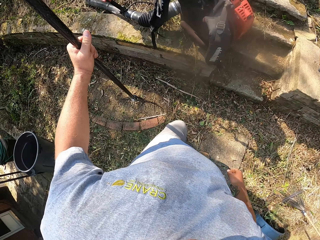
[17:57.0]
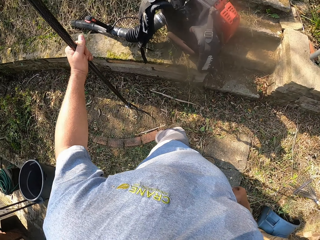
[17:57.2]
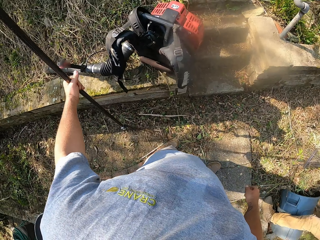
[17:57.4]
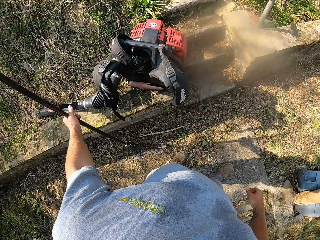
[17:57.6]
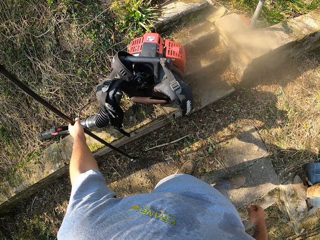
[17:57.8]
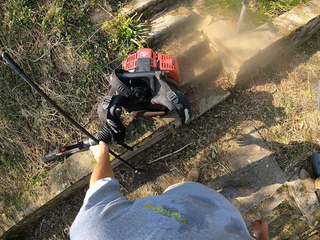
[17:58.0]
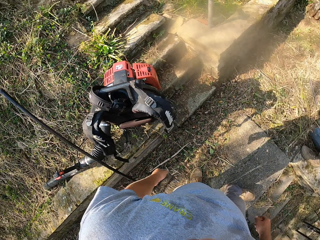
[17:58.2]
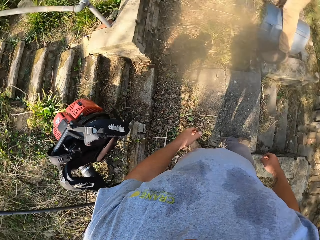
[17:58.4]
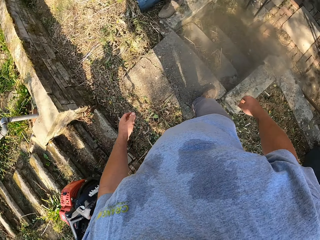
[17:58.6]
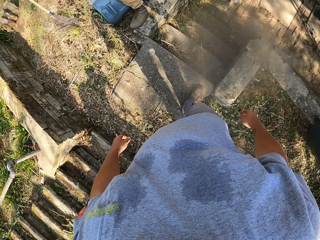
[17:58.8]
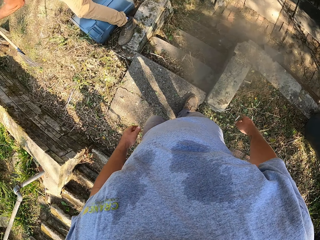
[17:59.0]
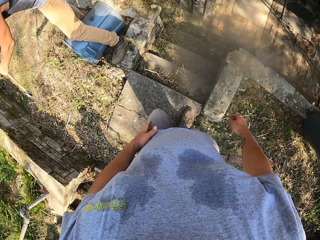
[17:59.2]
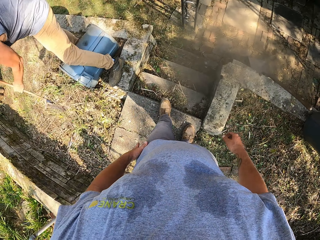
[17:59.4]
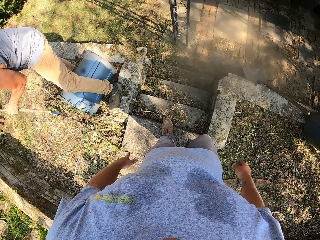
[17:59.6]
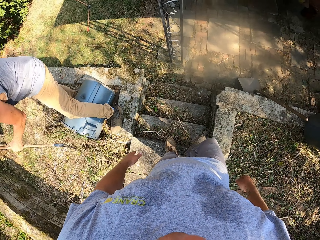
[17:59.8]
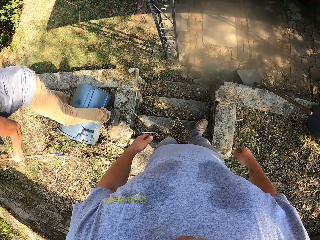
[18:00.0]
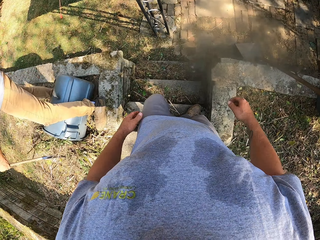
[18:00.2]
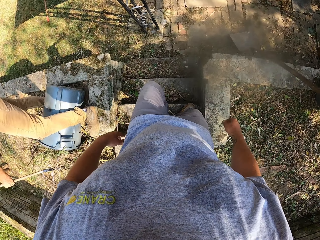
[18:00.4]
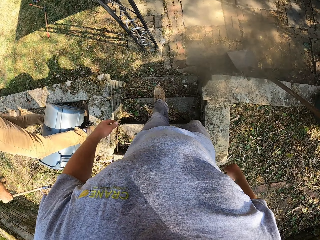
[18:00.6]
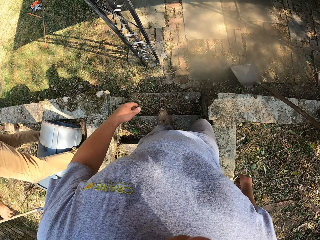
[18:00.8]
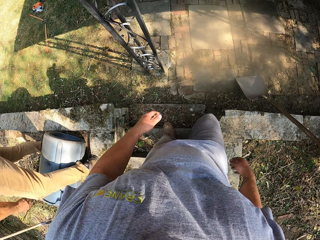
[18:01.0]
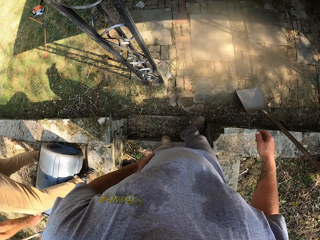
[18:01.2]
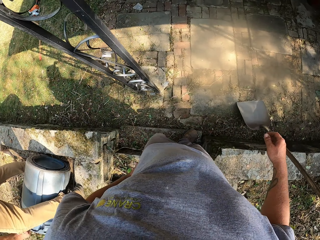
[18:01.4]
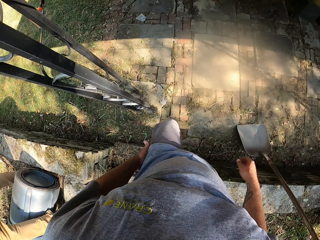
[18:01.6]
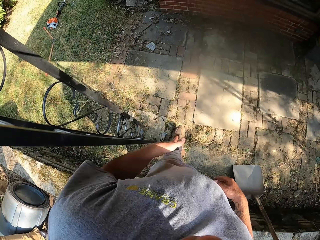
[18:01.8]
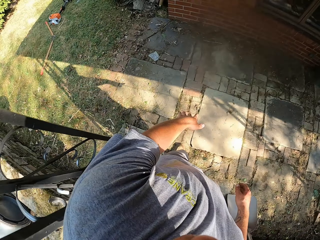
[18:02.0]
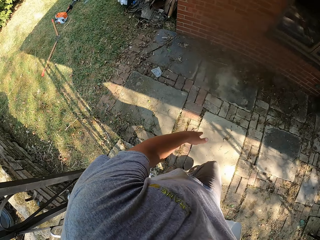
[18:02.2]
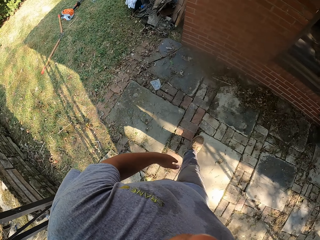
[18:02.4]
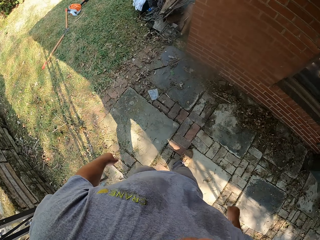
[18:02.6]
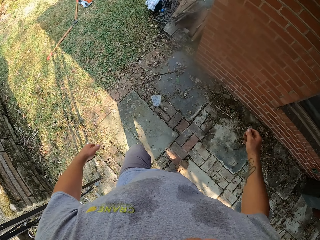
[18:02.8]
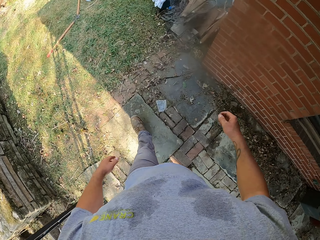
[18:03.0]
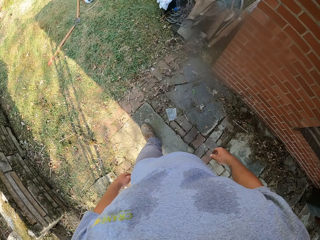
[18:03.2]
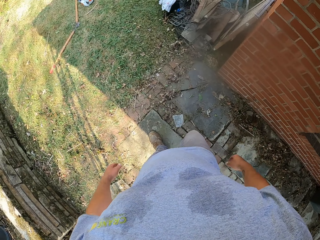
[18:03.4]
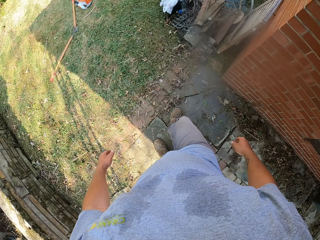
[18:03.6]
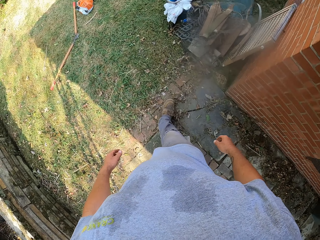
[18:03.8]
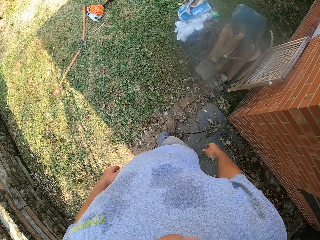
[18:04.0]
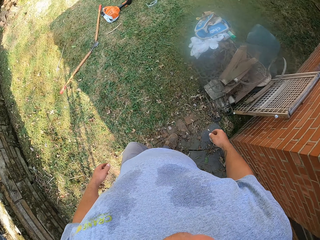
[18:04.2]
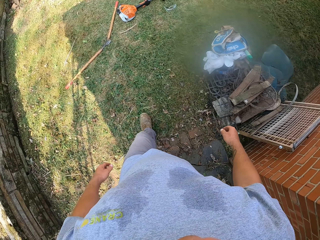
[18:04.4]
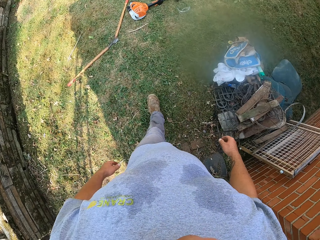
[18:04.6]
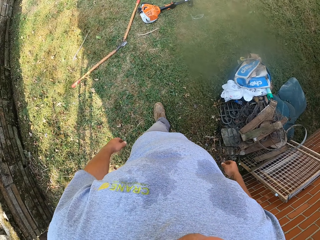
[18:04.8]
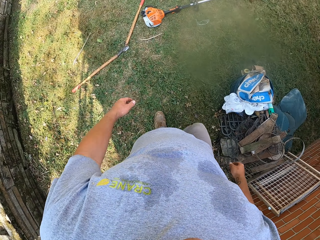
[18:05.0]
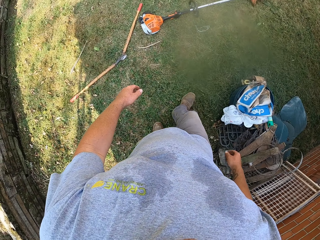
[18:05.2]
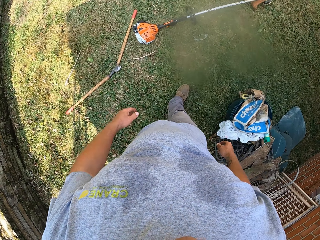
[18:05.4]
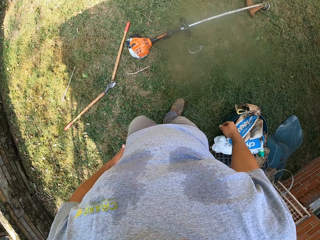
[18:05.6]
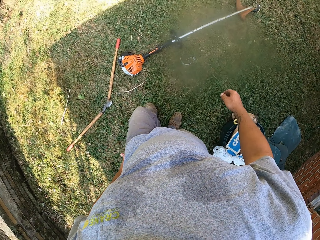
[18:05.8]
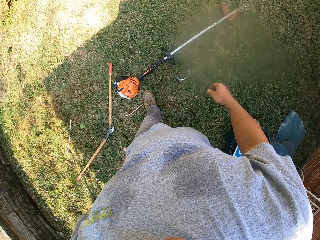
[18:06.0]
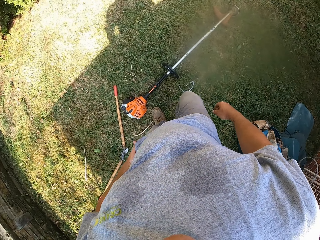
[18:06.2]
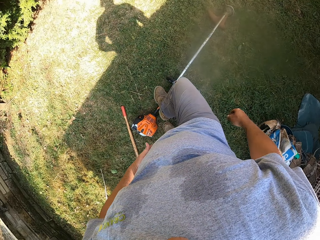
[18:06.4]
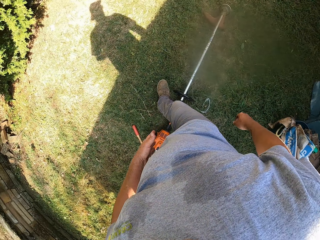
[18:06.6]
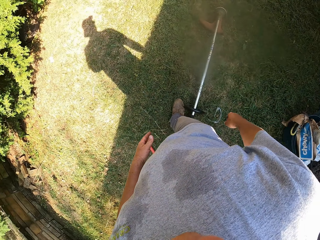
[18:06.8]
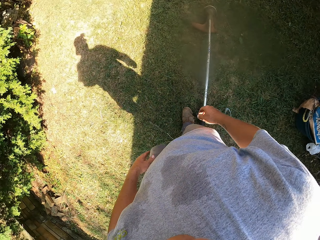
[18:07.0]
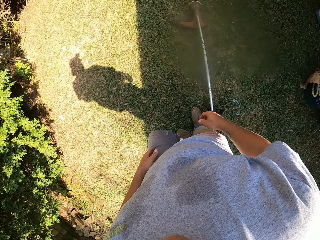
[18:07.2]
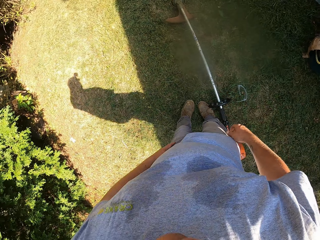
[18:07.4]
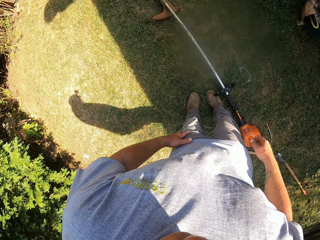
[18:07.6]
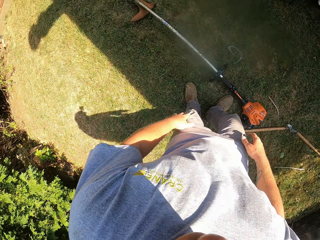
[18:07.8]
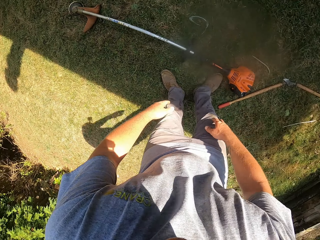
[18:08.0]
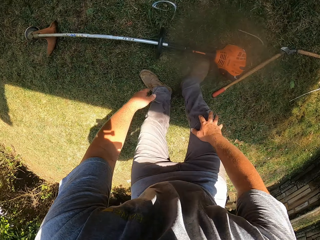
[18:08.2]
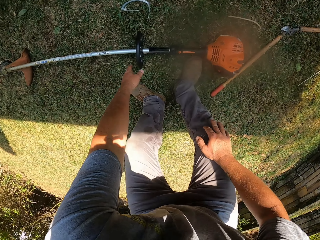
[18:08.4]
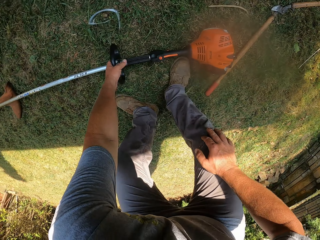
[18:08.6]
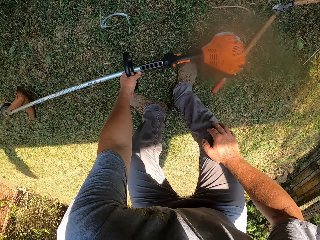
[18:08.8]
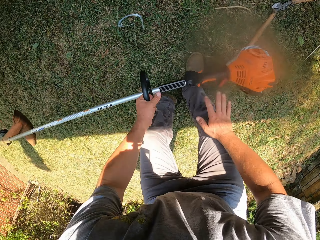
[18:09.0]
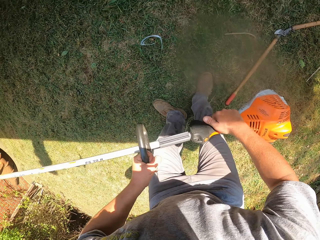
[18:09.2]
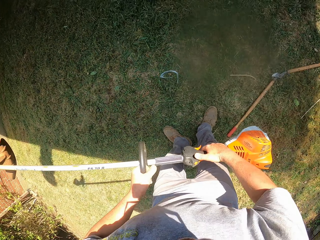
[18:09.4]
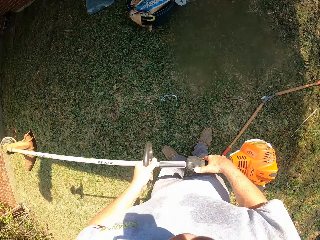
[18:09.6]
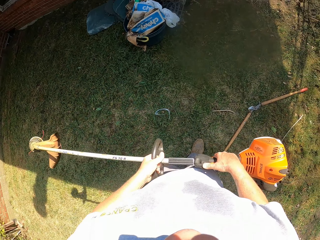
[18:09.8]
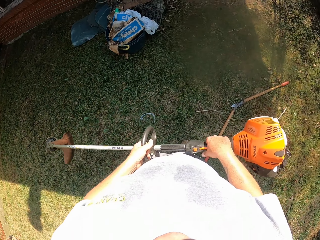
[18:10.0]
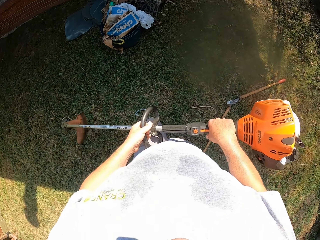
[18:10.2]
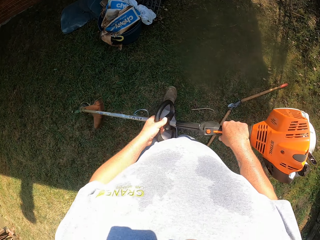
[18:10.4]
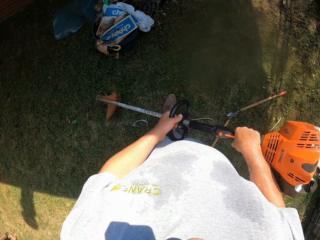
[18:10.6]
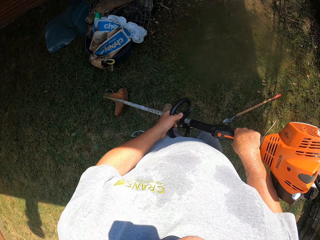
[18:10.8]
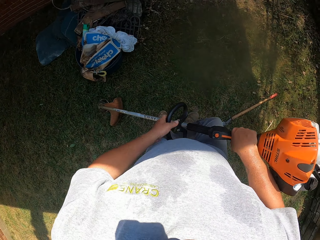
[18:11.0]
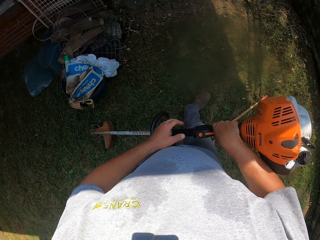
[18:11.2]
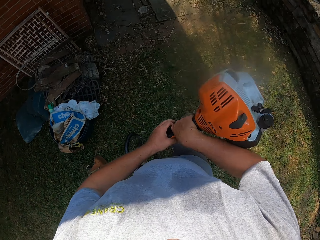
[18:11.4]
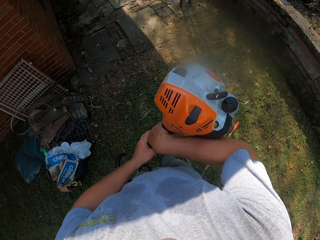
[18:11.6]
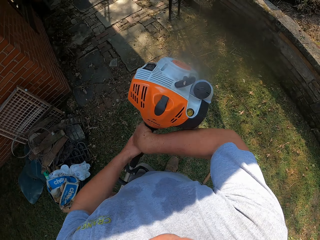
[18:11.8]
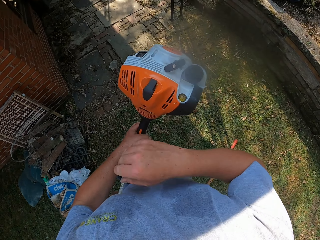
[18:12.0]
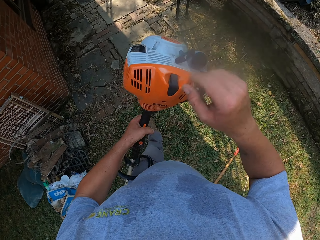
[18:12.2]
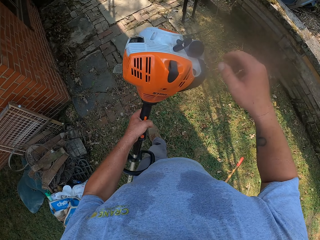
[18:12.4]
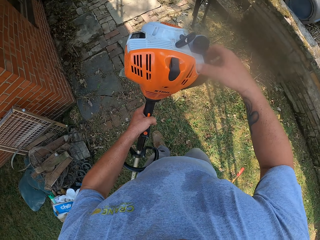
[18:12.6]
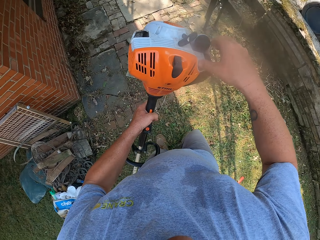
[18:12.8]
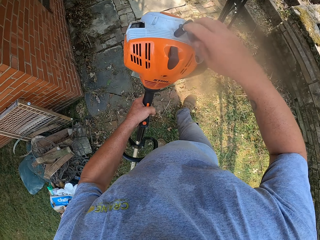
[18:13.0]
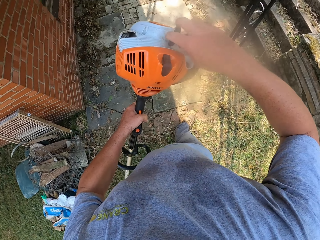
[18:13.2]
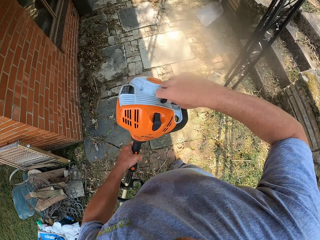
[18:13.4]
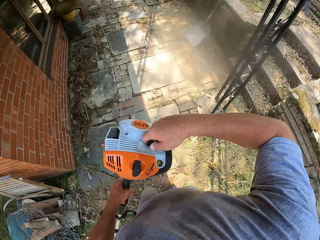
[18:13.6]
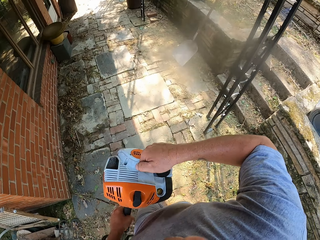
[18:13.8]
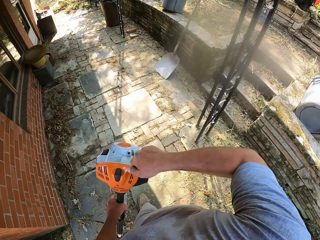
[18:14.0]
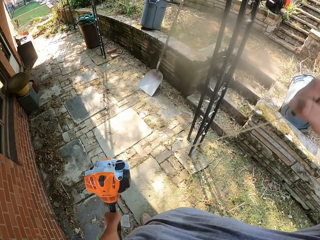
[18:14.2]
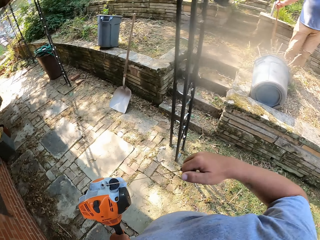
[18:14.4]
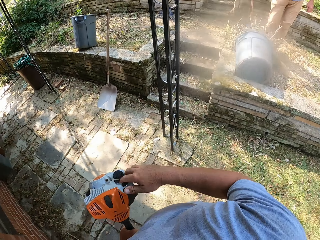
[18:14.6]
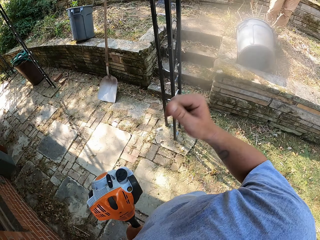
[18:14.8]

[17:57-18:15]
The camera wearer looks around. They drop the rake. They walk down the stairs. They walk on the compound. They pick a cordless grass trimmer. They walk around. They carry the cordless grass trimmer. They start the cordless grass trimmer.

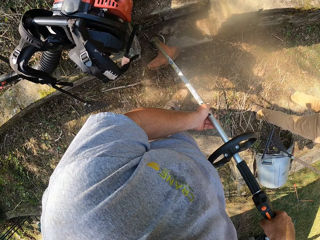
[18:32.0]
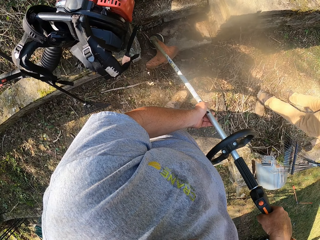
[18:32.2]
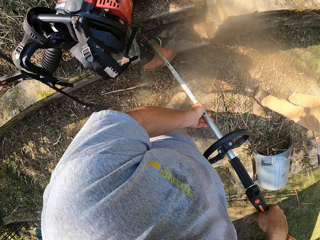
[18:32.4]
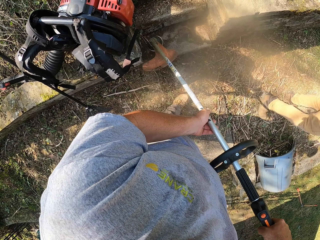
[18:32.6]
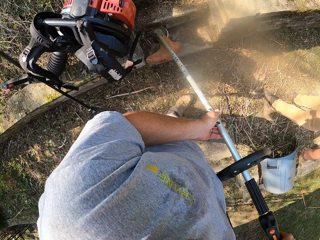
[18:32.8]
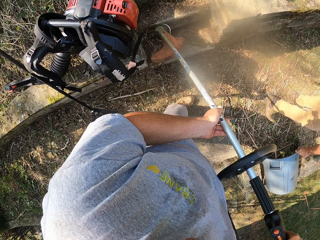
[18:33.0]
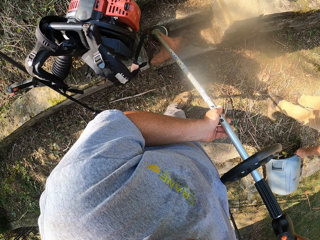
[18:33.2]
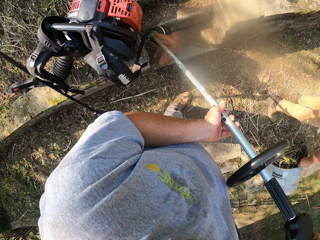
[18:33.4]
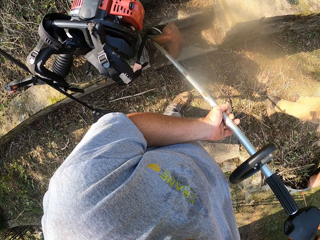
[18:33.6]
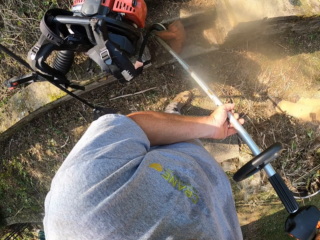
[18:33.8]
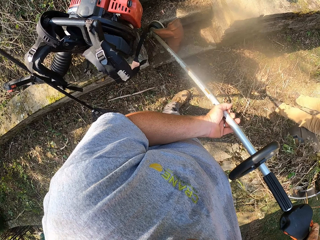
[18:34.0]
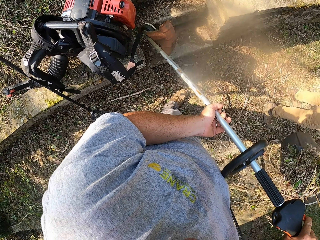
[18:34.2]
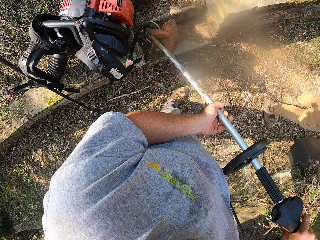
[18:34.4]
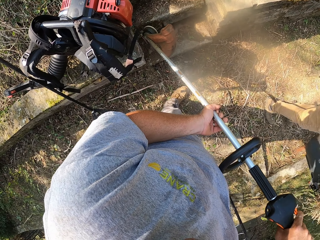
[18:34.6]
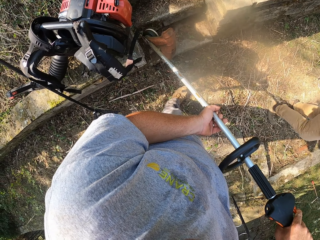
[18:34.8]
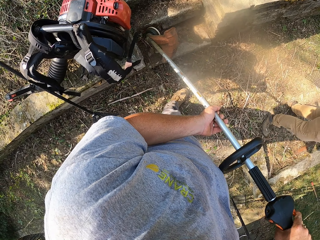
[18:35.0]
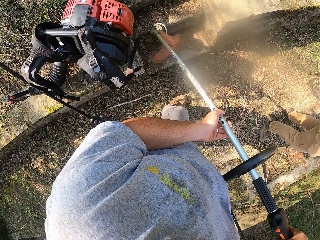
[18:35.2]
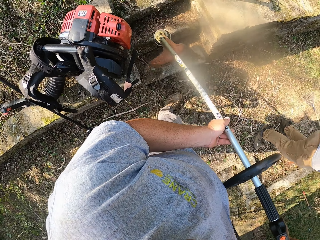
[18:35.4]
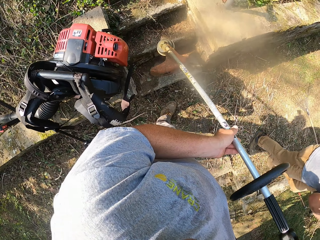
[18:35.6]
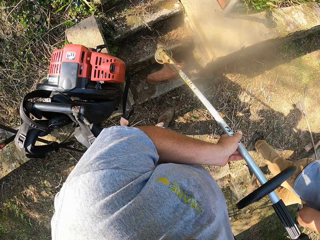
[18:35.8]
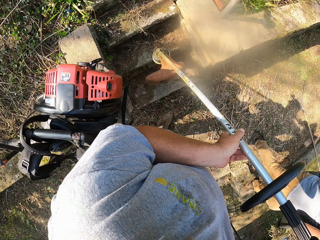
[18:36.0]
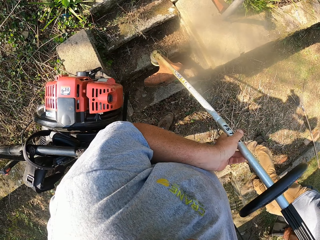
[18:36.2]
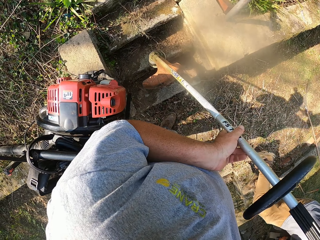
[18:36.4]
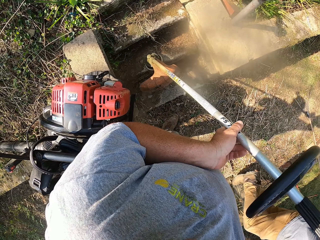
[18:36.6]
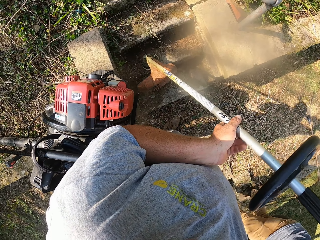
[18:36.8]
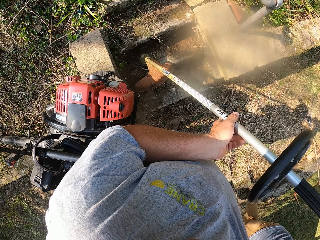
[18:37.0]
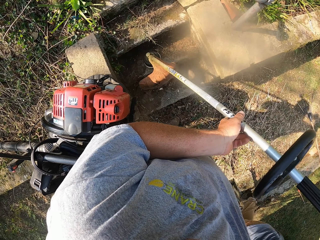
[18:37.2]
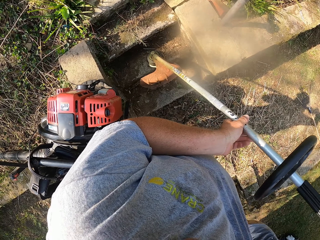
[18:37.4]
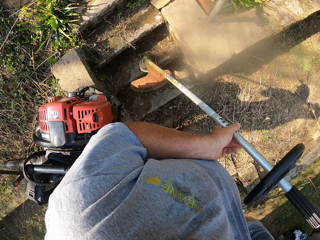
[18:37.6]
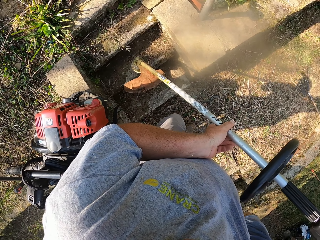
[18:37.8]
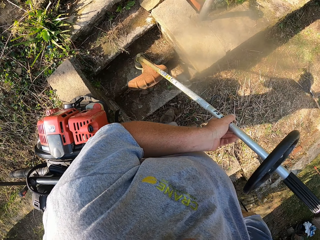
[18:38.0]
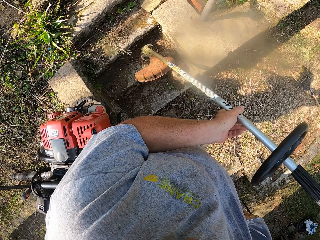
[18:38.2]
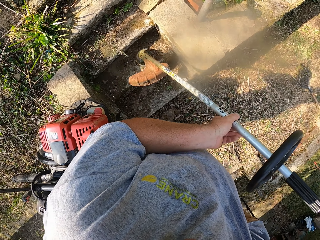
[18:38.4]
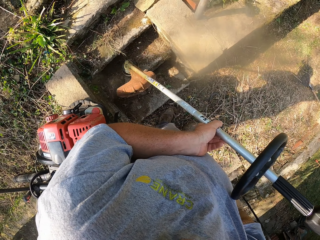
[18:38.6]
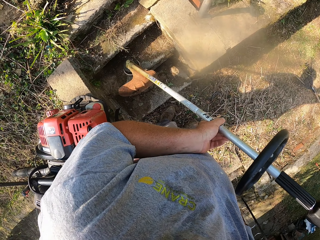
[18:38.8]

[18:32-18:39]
A person picks the trash bin and walks around.
